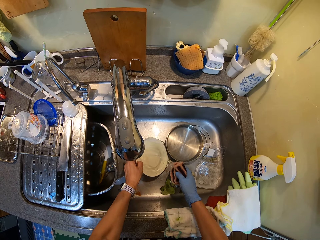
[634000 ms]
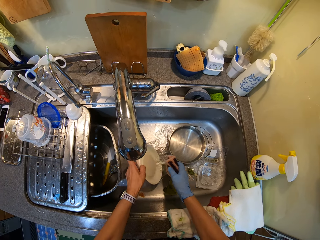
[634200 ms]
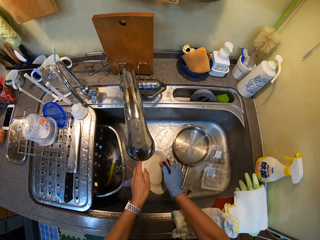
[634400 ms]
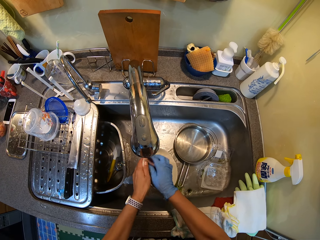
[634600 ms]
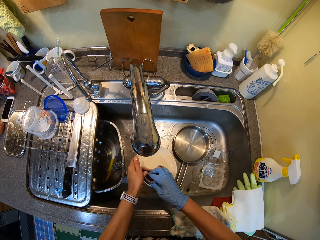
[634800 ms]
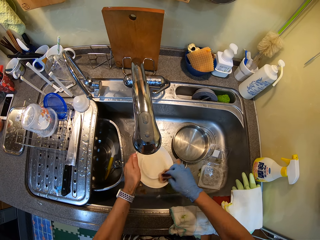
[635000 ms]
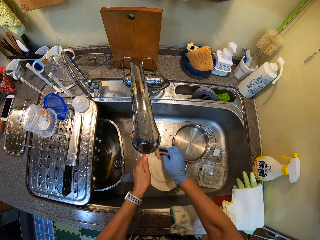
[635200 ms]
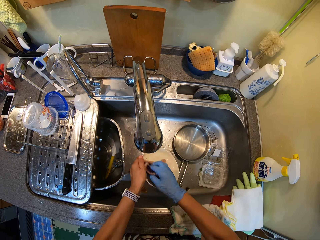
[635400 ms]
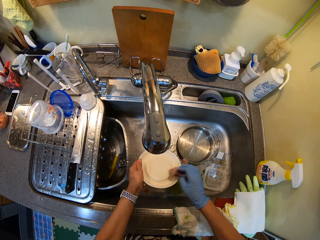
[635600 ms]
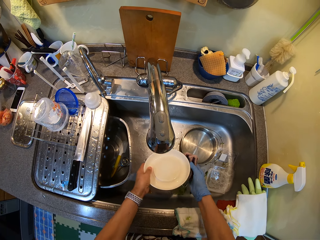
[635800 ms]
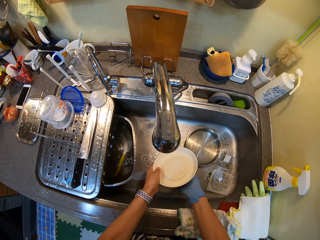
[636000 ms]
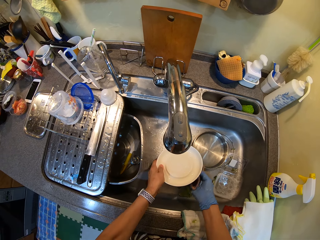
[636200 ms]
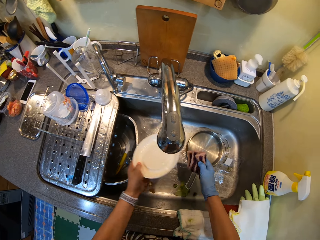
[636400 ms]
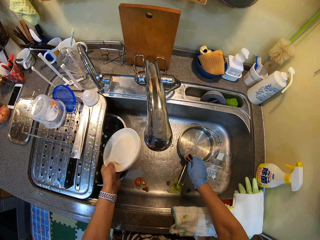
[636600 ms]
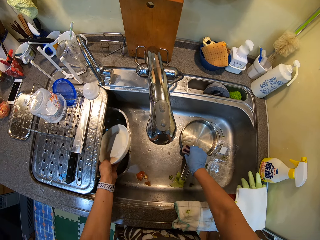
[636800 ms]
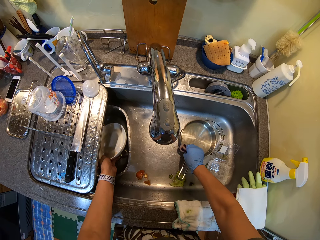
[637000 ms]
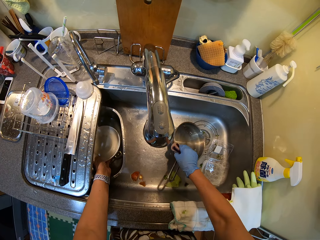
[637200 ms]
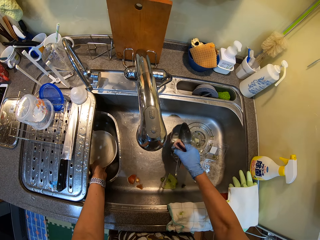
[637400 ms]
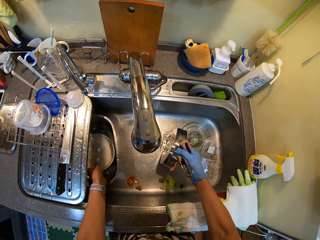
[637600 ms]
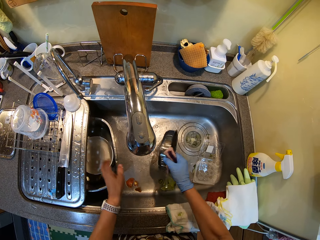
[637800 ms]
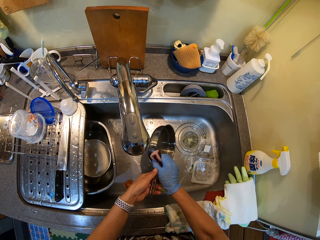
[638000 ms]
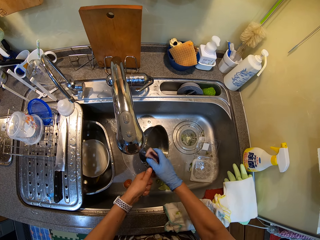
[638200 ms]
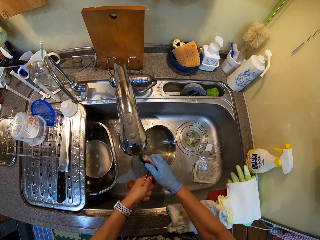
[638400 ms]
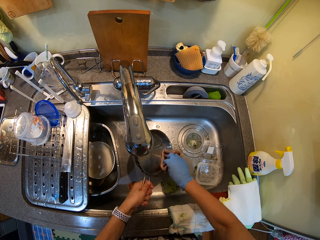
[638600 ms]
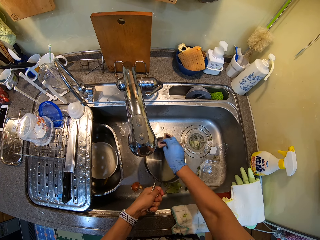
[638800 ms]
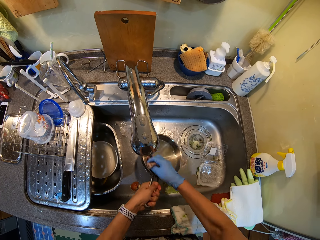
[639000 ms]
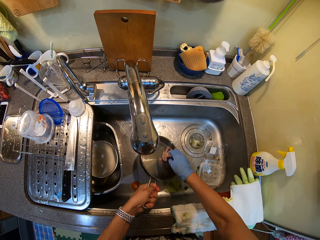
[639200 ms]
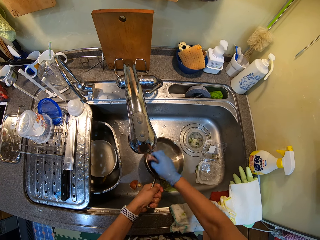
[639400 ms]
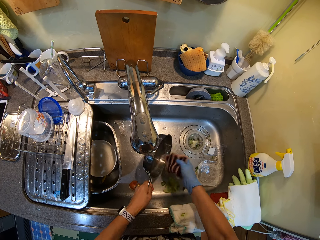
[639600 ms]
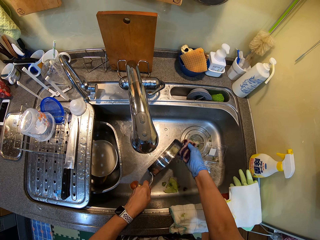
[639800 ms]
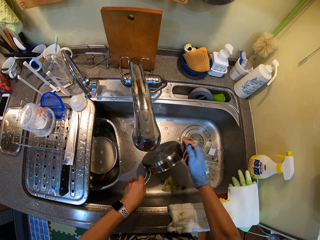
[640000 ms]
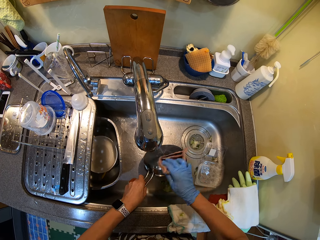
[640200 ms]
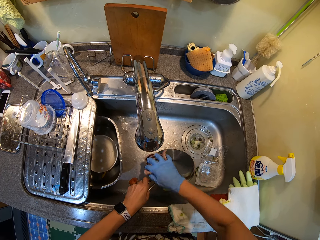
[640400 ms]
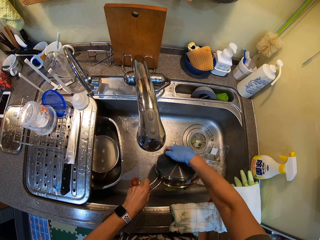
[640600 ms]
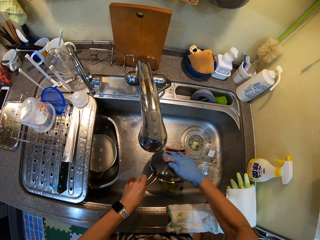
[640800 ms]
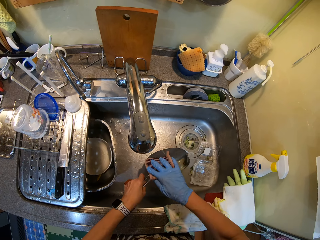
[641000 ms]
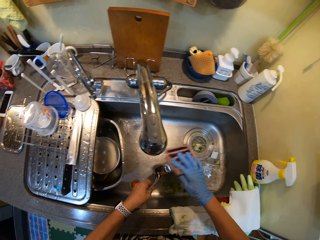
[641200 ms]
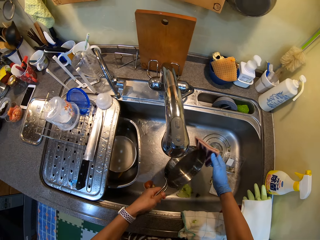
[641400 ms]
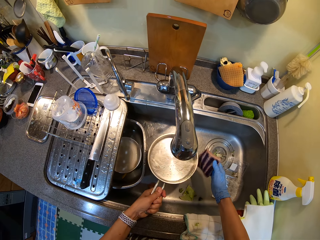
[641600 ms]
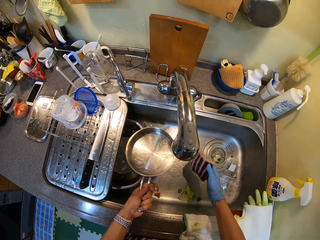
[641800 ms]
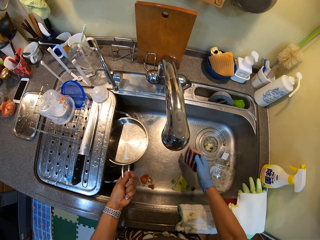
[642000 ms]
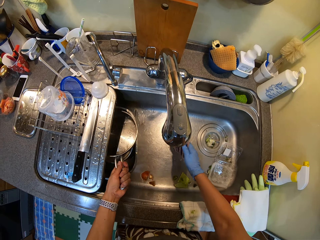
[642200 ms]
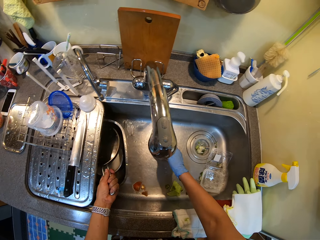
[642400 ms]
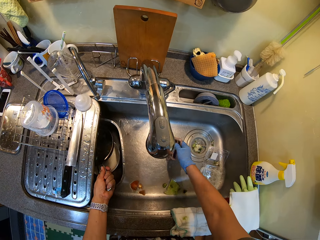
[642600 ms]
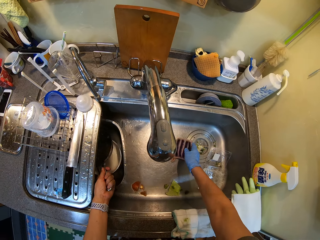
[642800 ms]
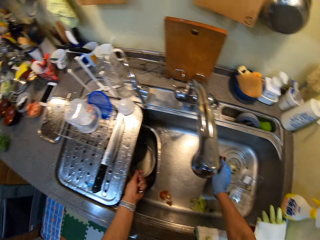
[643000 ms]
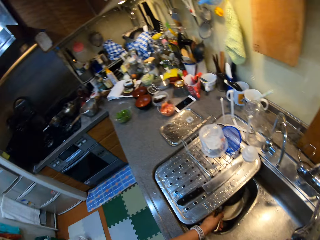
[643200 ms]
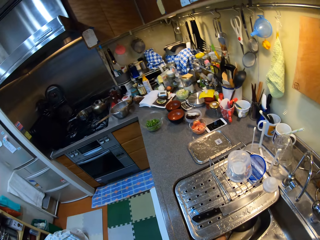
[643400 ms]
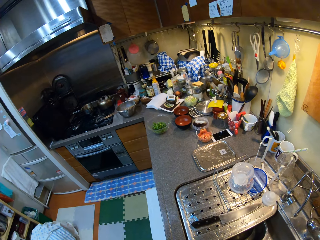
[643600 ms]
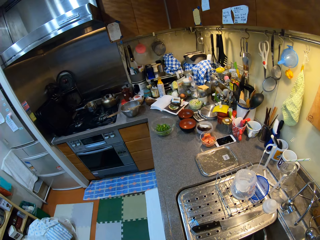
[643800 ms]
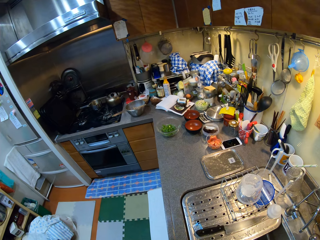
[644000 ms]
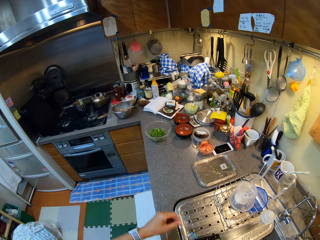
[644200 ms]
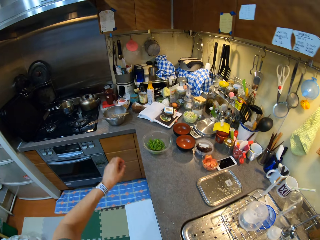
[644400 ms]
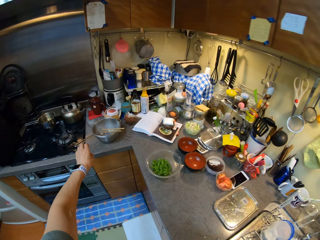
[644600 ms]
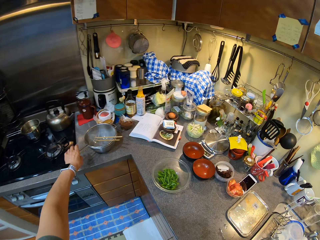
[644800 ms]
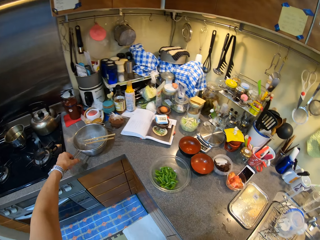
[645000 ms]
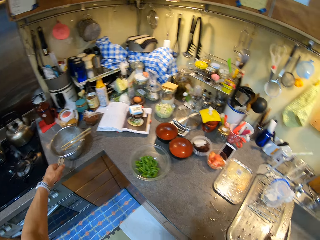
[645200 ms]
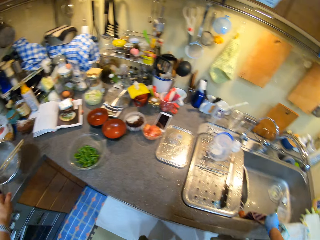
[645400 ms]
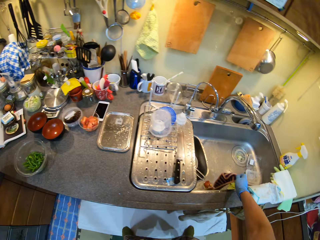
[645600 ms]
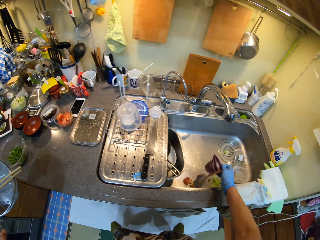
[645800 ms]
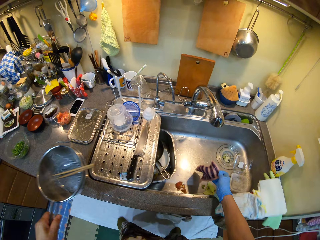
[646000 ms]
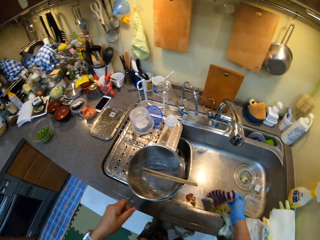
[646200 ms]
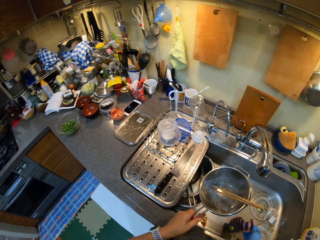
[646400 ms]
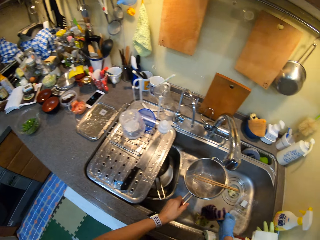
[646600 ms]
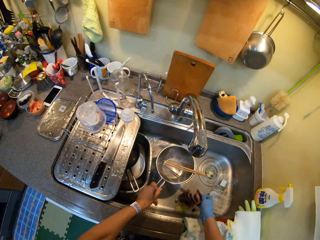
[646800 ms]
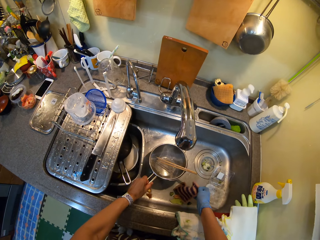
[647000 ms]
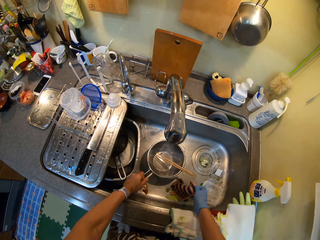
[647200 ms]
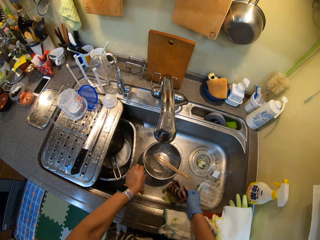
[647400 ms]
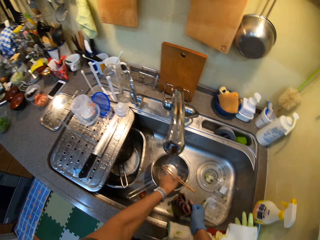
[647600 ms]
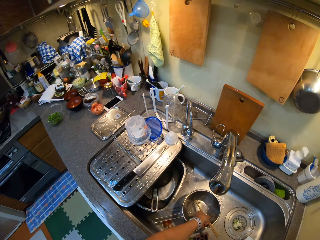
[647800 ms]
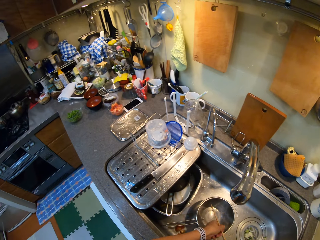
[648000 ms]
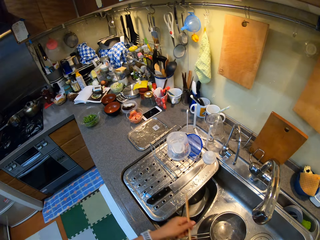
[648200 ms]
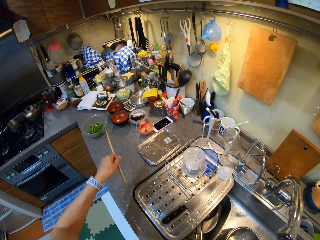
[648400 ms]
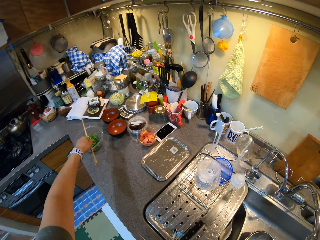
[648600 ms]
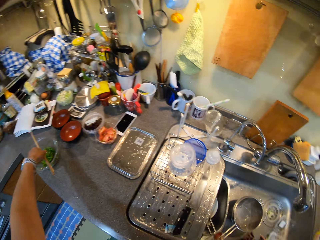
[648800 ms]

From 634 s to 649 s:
The camera wearer cleans the plate. They clean the cooking pot. They turn around. They walk in the kitchen. They put the mesh strainer in the sink. They pick up the cooking pot. They put the cooking pot in the sink.

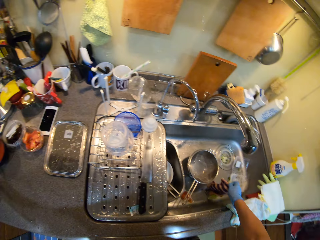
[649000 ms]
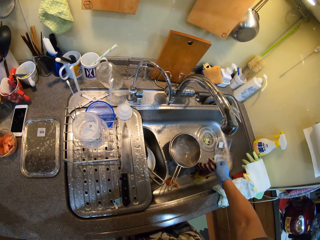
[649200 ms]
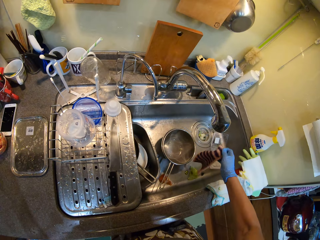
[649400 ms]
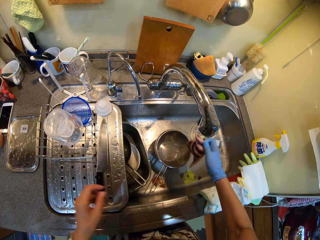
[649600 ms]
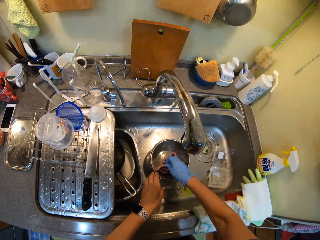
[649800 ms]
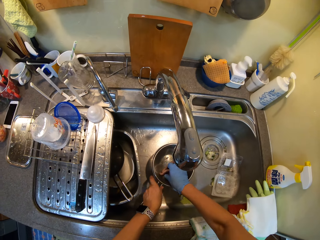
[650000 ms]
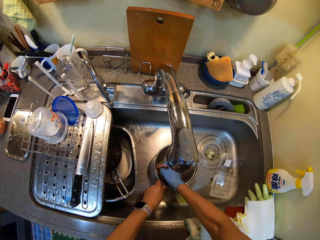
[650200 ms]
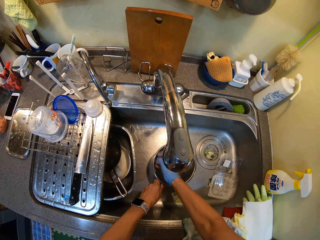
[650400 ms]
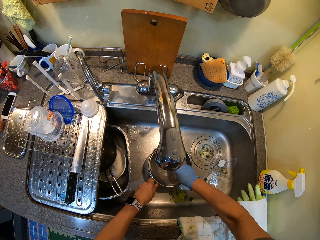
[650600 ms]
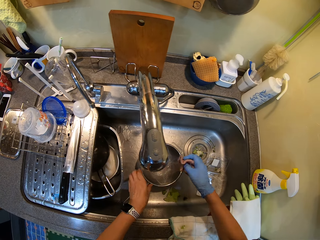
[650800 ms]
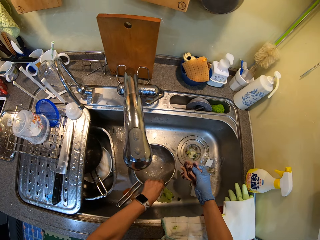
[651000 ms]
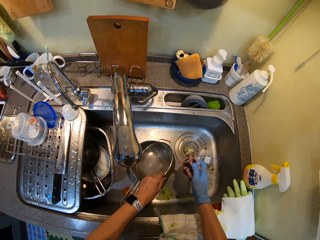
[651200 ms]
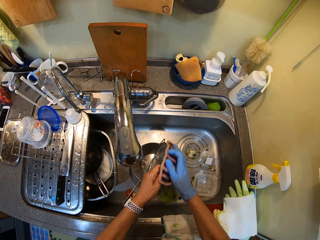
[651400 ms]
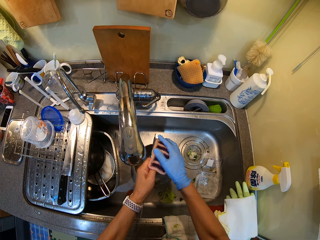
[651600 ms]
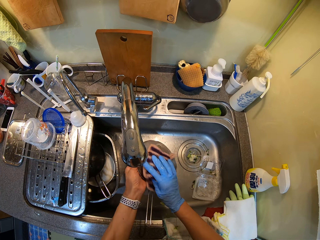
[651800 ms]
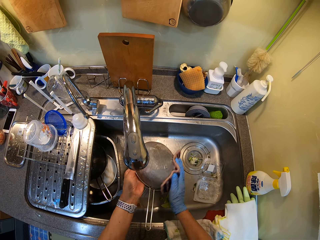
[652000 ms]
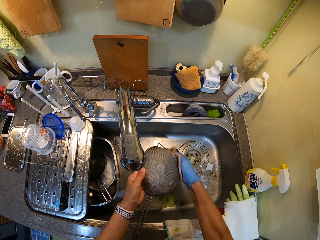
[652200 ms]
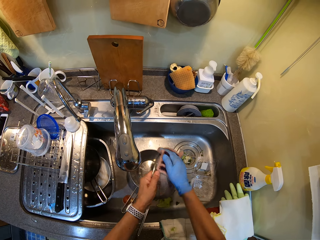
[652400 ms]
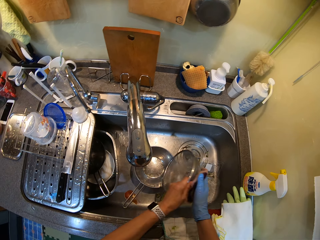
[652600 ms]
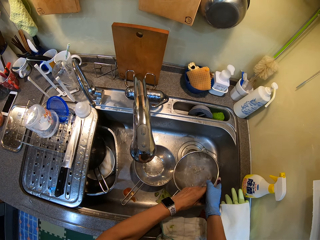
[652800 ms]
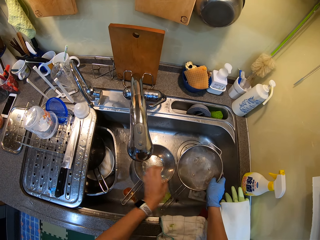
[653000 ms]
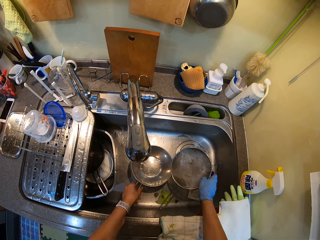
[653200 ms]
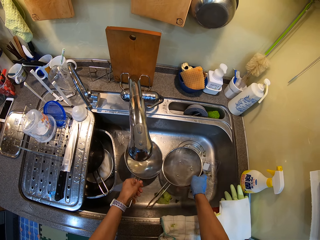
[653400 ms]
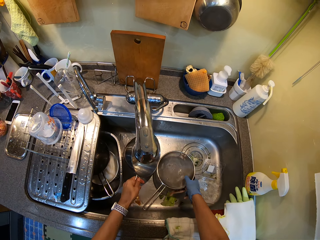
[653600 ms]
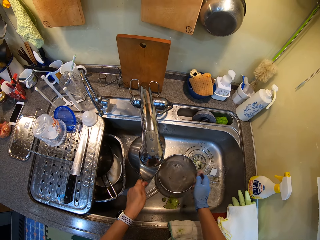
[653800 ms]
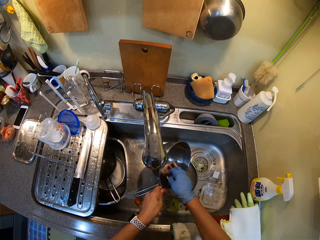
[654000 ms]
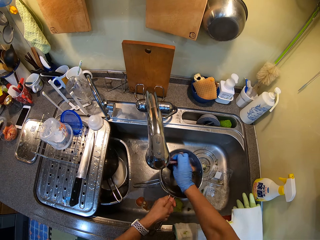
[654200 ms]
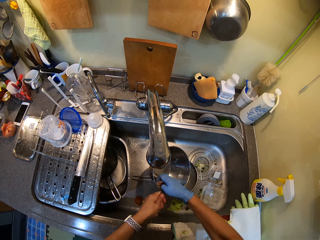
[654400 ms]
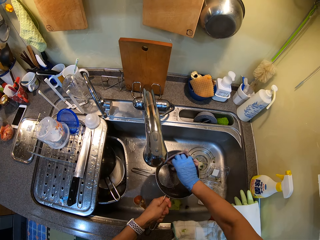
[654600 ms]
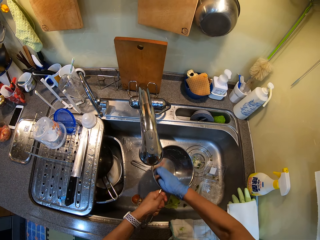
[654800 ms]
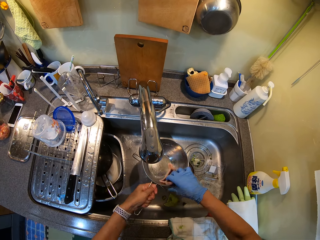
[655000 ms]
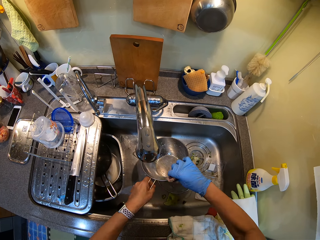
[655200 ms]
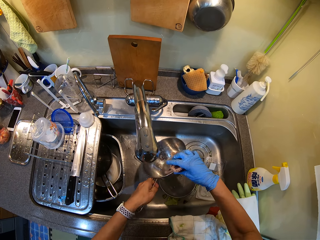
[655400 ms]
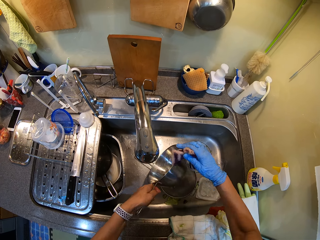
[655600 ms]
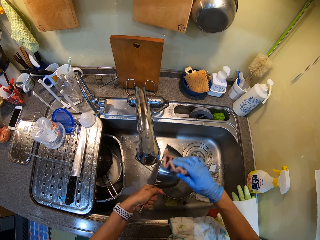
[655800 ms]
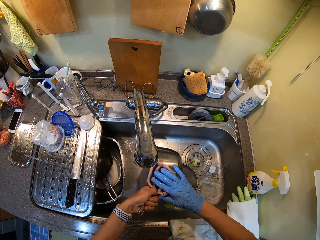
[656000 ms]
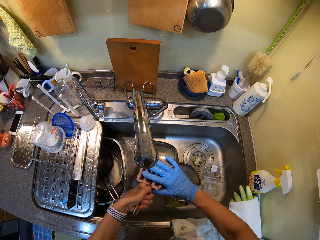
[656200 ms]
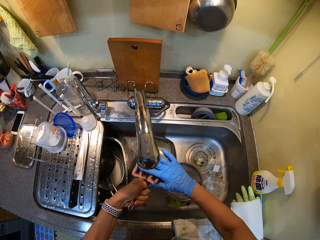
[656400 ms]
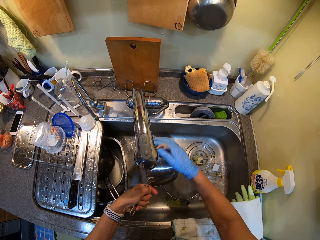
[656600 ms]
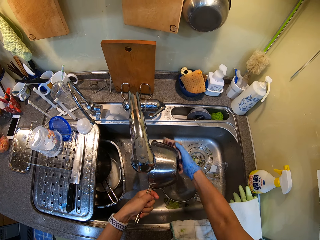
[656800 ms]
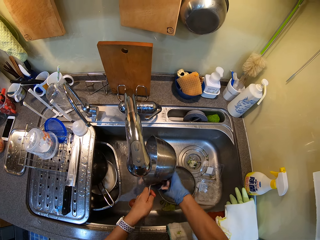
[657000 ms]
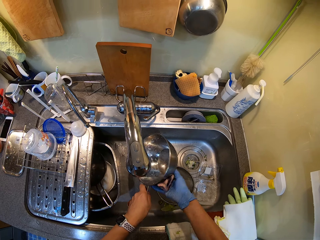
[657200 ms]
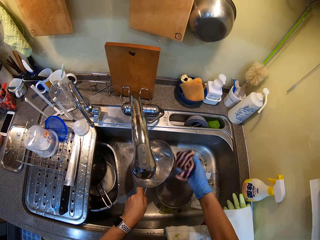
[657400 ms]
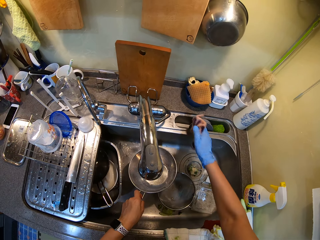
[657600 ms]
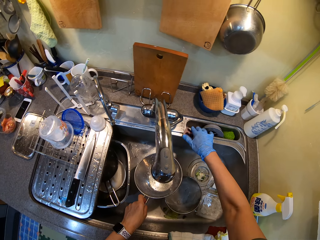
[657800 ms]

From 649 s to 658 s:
The camera wearer places the chopstick on the bowl. They wash the mesh strainer. They clean the cooking pot.
